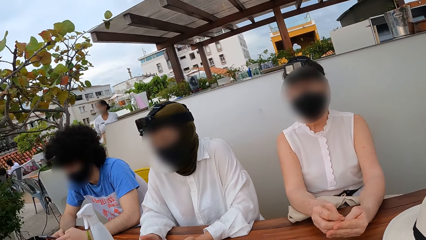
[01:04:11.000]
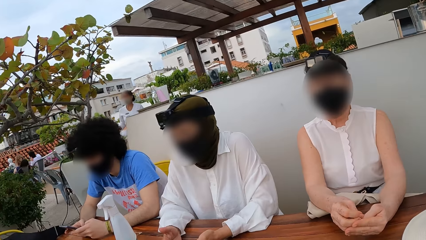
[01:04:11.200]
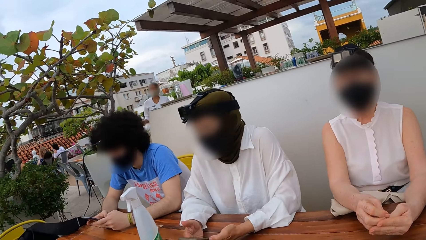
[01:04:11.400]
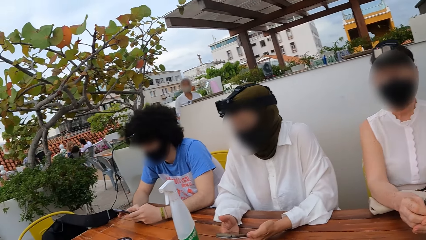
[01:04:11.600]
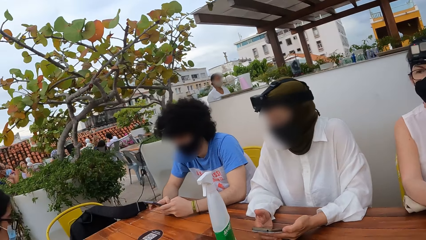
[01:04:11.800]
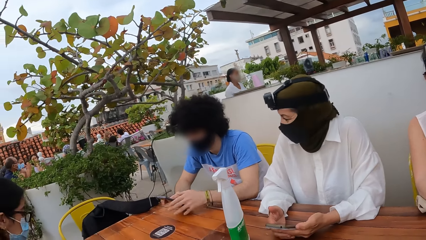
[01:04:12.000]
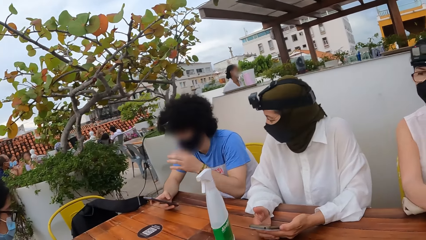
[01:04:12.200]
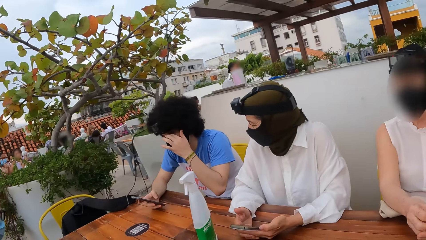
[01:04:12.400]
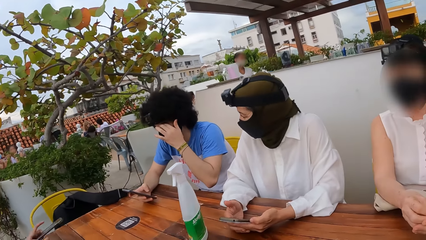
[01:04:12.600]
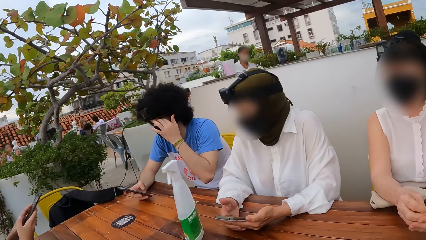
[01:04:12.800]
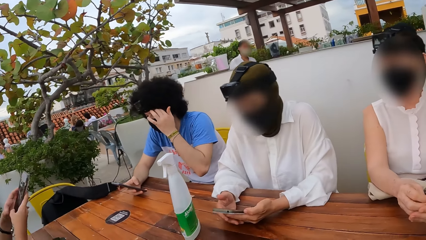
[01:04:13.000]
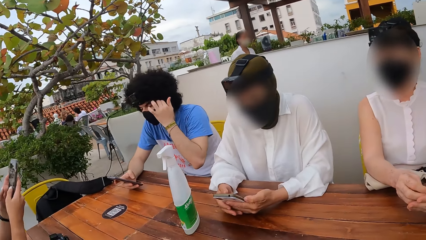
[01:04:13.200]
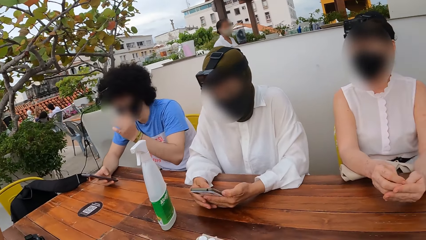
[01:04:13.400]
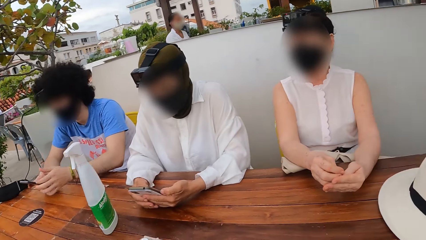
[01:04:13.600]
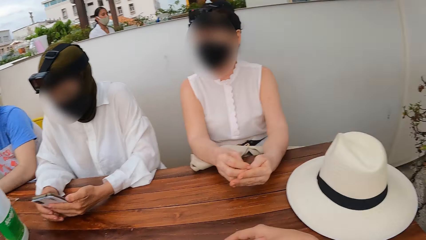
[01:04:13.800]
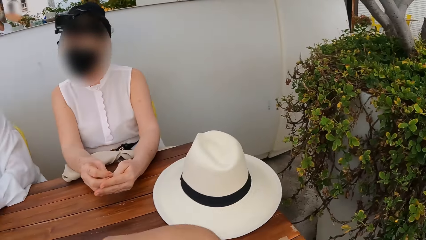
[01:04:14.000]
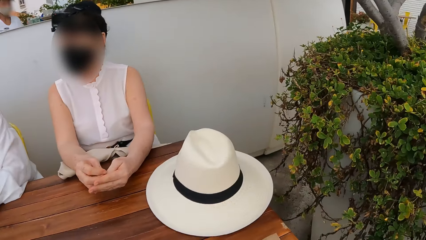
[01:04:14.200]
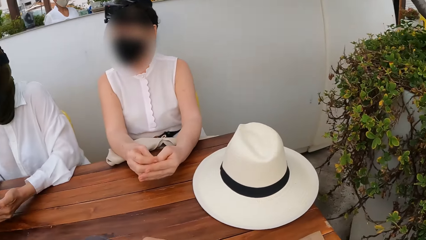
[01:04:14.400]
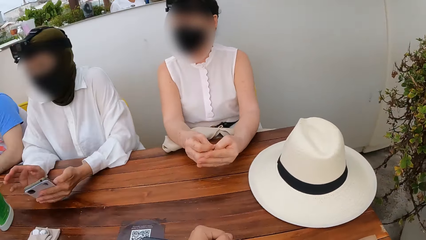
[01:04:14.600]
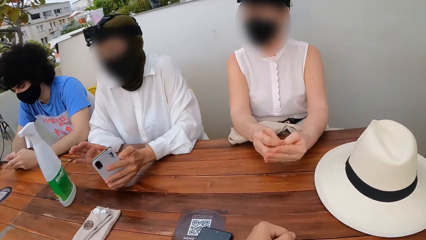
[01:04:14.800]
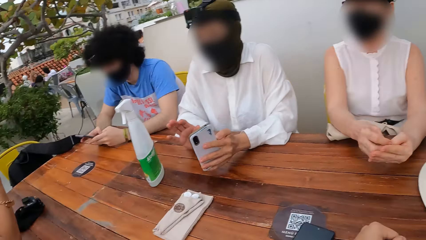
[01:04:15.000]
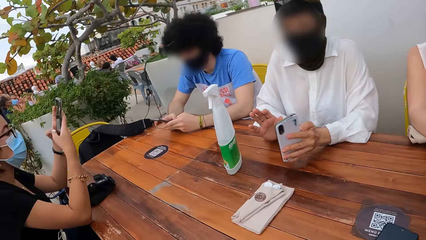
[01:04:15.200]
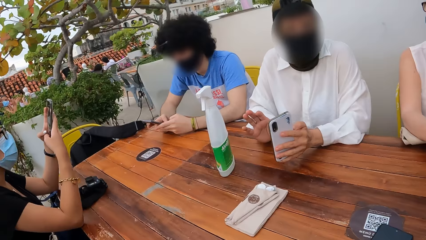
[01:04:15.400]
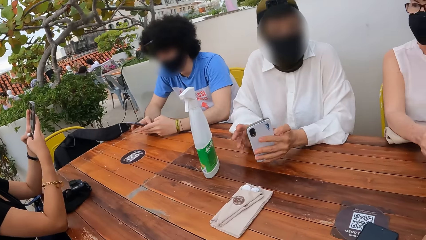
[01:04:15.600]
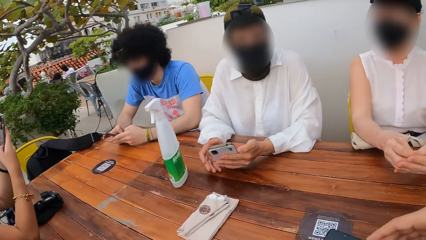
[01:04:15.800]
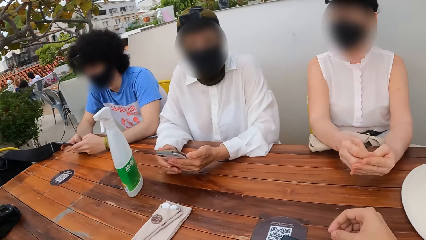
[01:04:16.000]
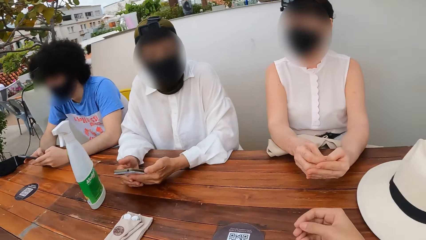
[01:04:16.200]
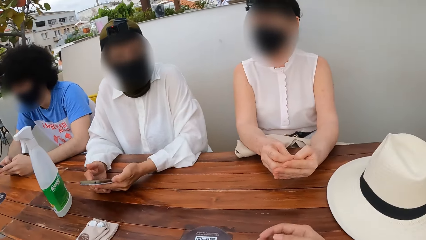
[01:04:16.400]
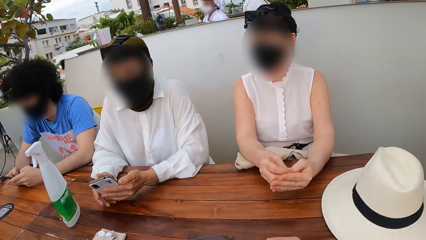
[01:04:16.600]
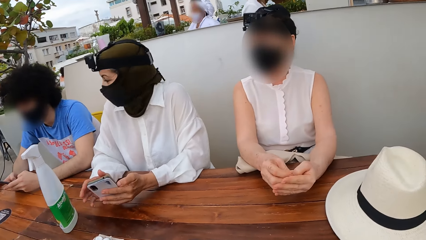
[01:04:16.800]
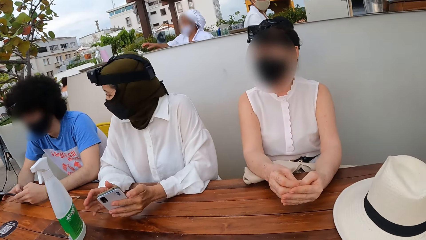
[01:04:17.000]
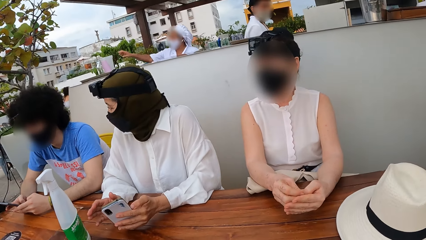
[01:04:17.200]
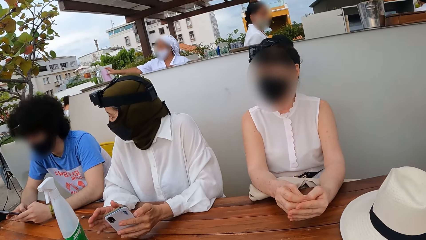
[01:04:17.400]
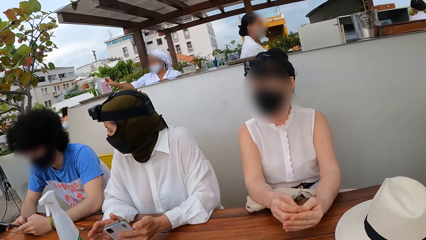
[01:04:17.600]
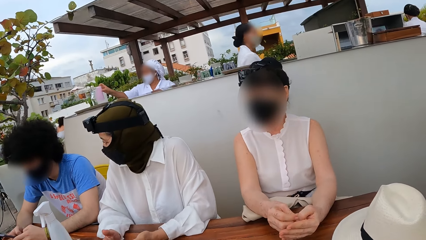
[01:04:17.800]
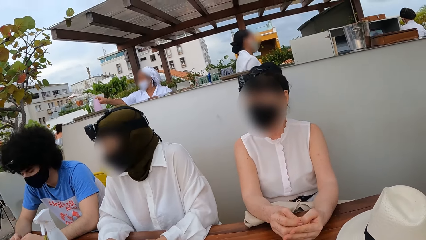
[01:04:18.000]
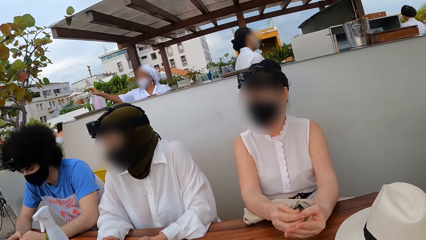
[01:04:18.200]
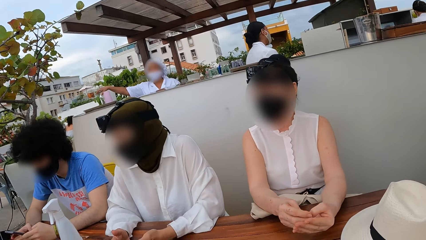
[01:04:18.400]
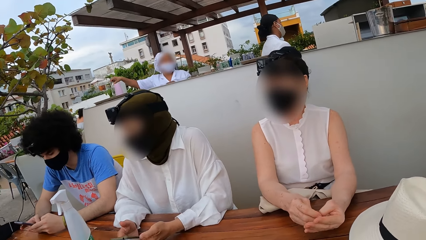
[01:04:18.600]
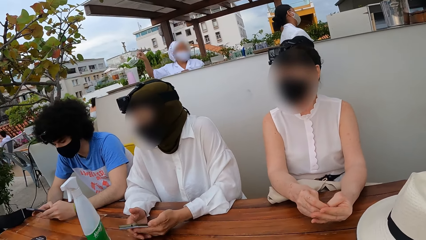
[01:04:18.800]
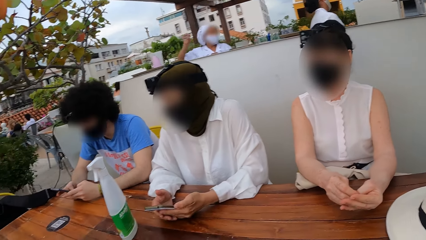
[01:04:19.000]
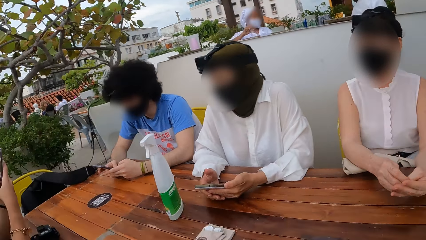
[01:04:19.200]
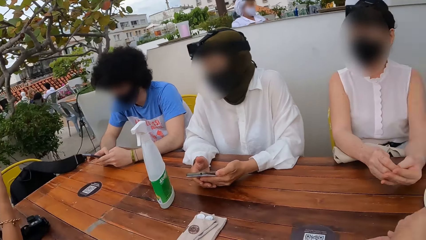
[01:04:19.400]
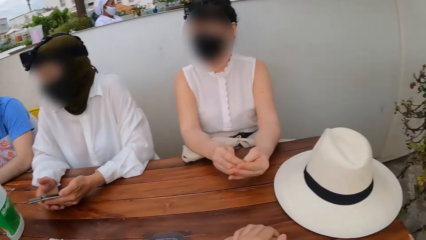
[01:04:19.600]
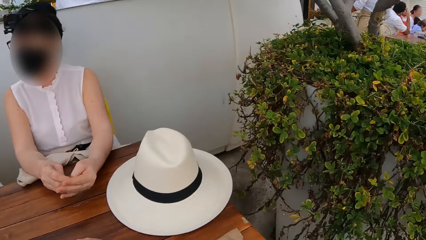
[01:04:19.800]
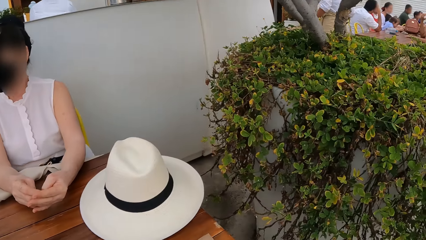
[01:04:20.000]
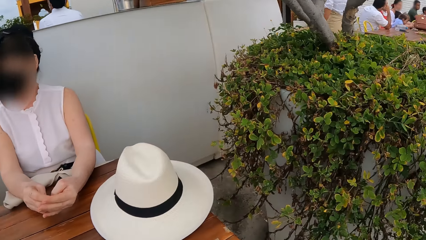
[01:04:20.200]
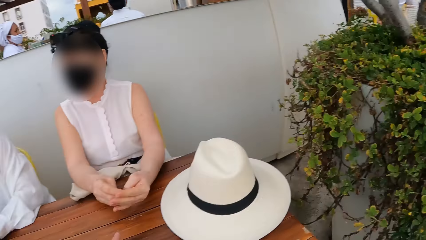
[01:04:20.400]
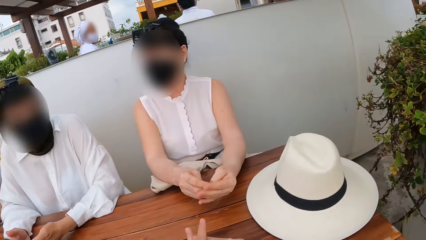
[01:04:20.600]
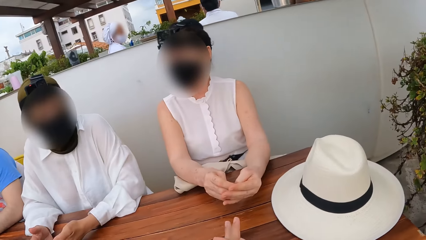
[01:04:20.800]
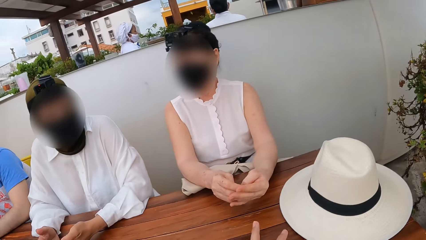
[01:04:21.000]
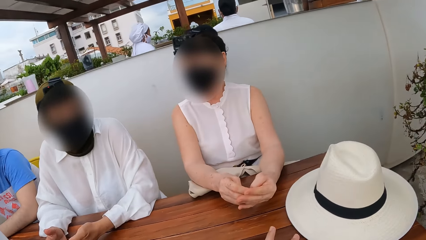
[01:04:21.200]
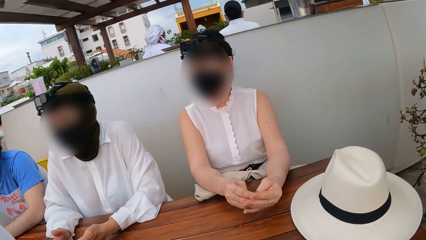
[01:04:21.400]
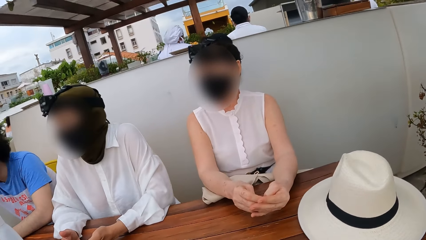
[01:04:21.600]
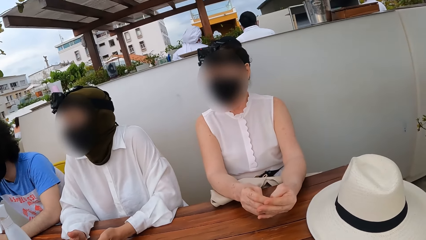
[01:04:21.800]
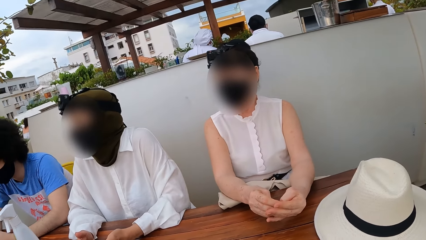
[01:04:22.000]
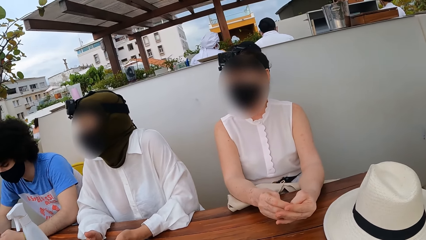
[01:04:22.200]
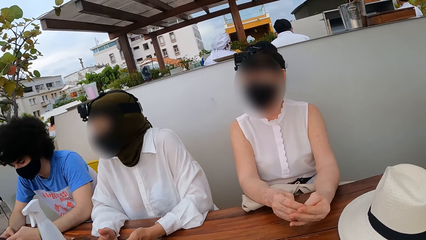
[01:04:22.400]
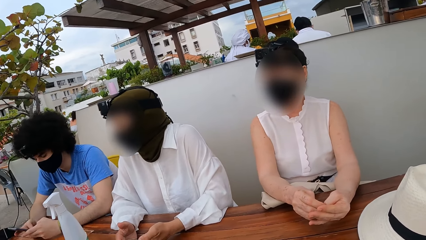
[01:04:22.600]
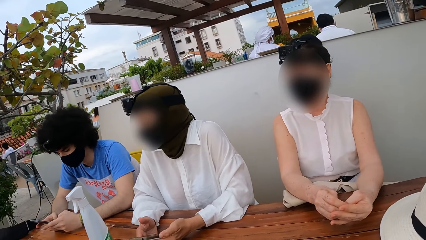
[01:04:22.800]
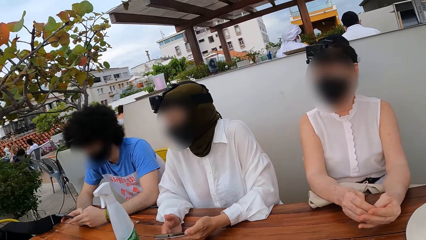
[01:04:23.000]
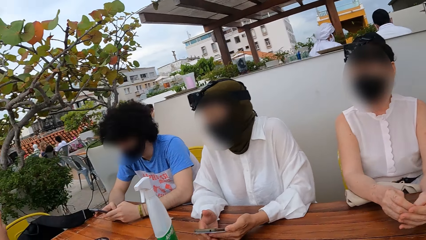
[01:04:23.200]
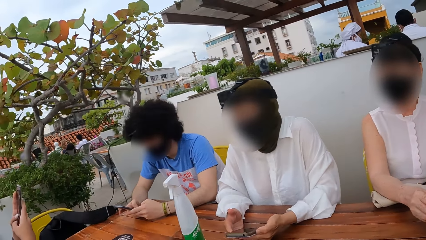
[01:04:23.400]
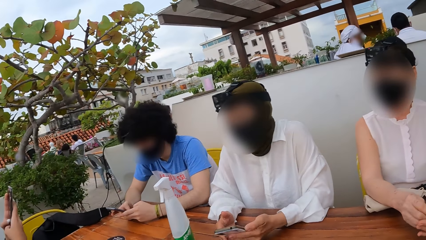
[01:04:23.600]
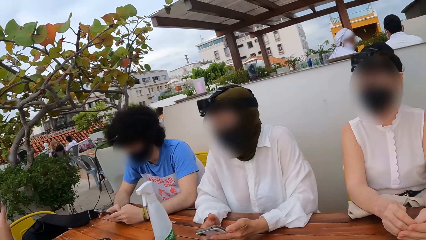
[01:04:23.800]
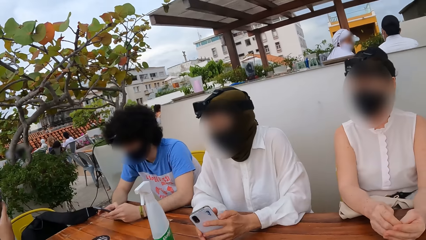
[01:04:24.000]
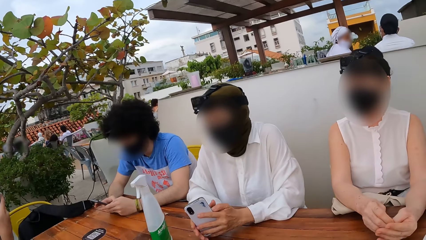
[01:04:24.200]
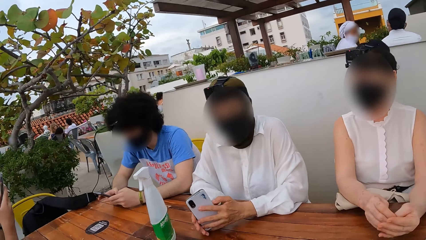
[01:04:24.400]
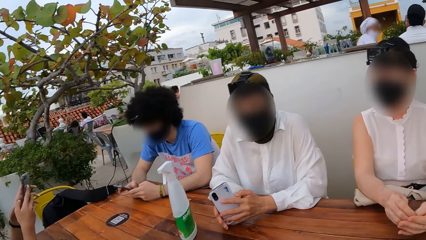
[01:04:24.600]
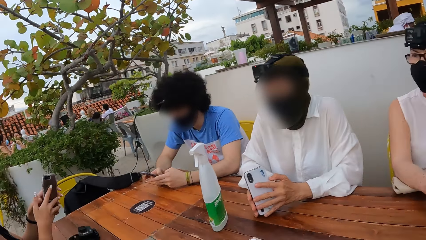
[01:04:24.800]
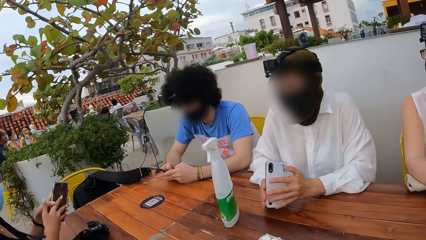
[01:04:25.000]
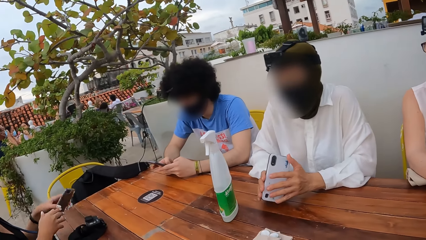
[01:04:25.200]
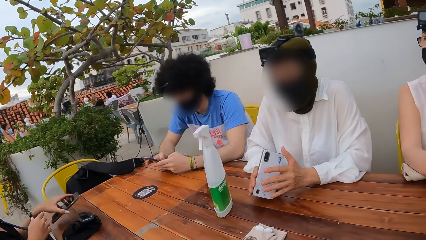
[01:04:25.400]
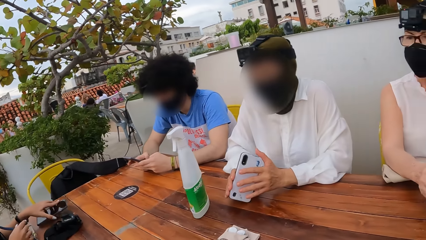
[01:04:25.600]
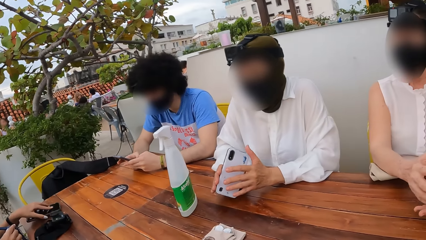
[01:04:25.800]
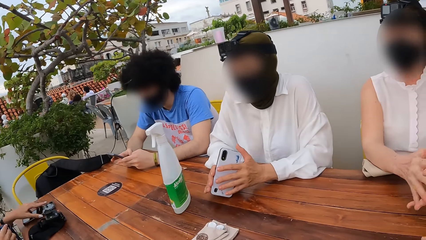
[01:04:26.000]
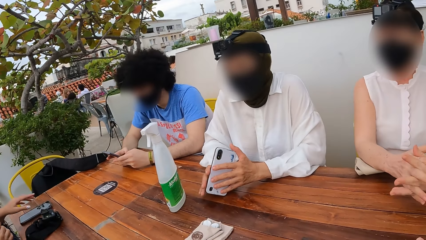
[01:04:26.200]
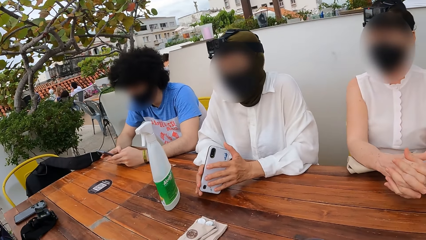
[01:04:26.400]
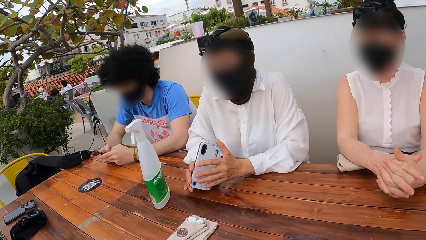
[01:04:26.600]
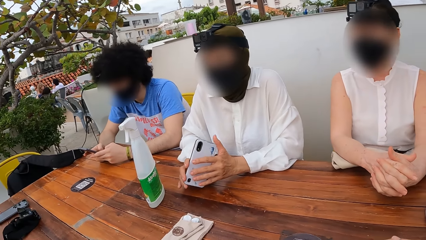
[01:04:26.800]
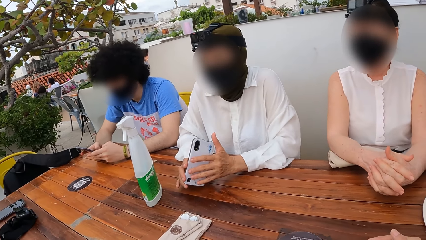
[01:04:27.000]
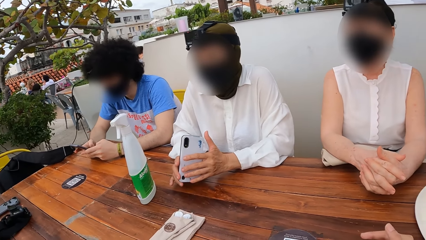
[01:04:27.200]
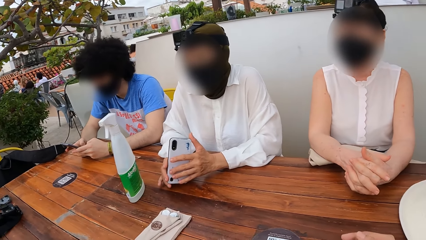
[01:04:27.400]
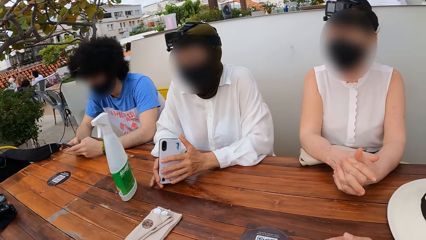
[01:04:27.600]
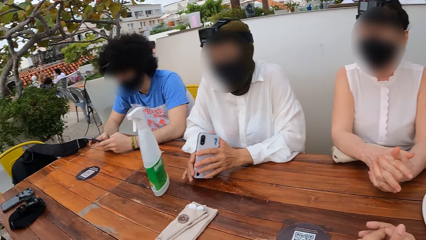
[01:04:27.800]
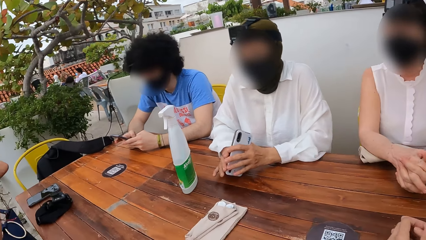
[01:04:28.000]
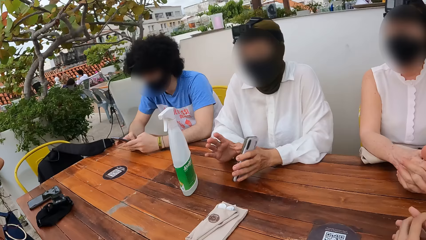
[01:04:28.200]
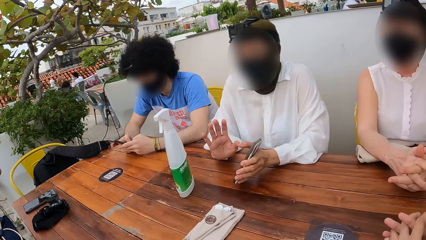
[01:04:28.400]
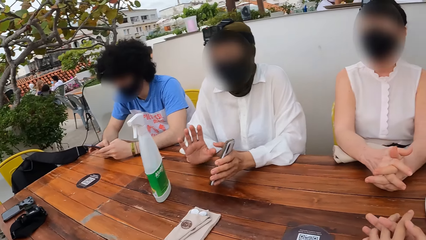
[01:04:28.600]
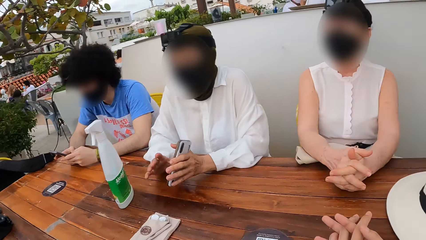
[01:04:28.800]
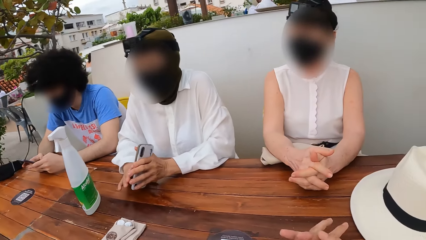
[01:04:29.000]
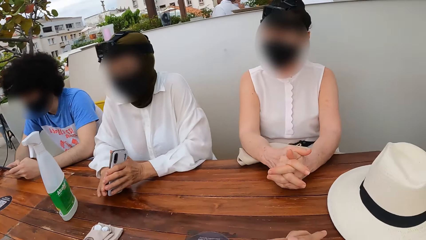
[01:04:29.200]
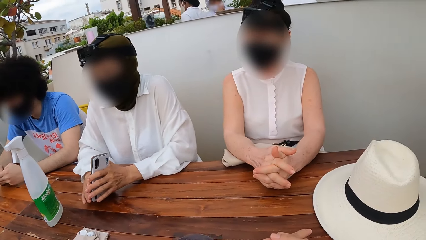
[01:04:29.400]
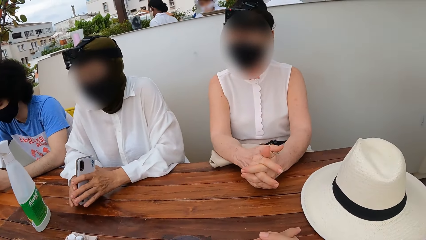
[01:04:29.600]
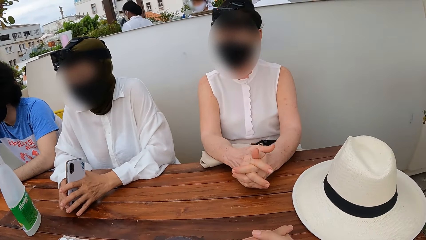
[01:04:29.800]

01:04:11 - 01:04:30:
The camera wearer looks around. They look at three people. Another person puts the phone on the table. The camera wearer looks at the three people. One of them waves his hand.
